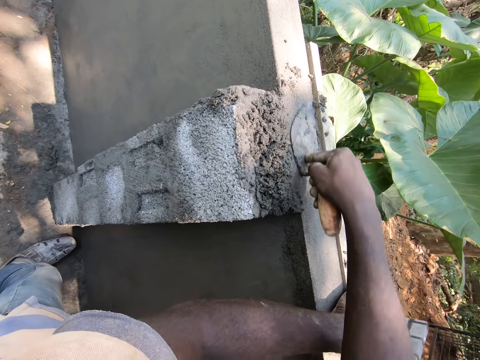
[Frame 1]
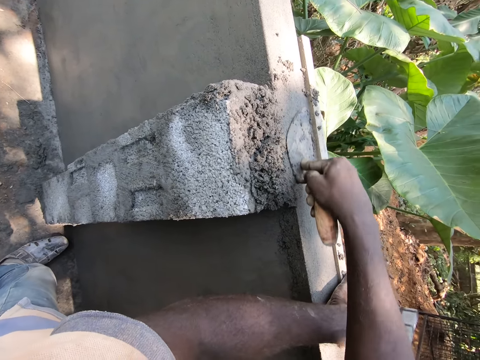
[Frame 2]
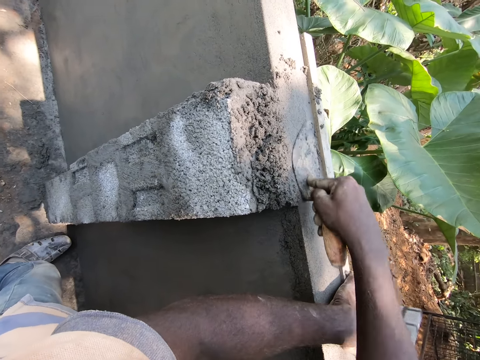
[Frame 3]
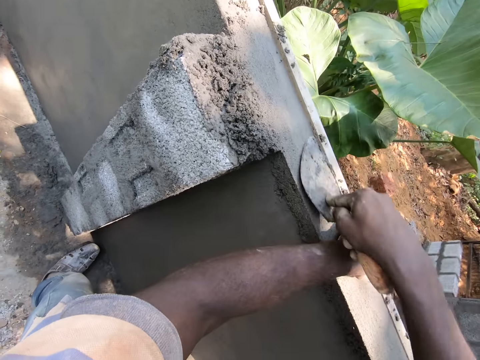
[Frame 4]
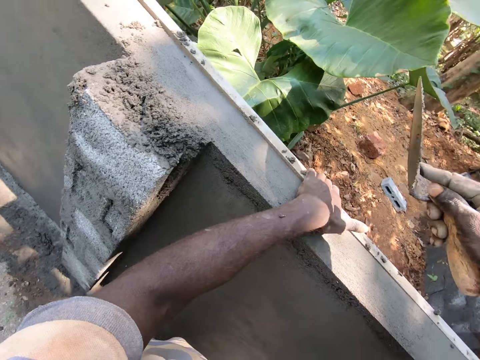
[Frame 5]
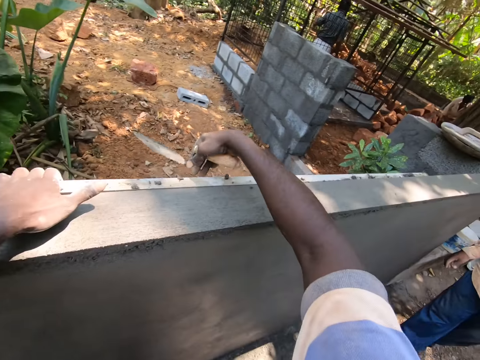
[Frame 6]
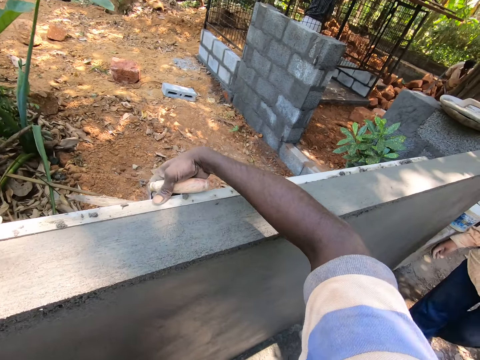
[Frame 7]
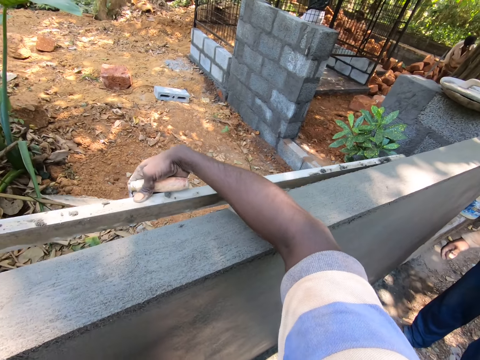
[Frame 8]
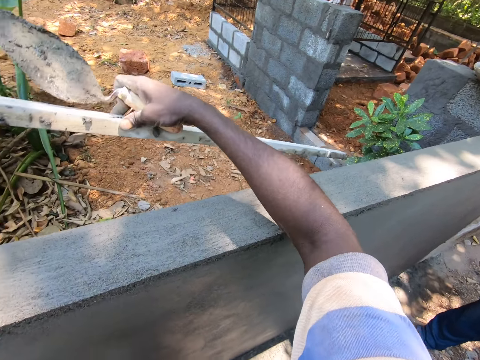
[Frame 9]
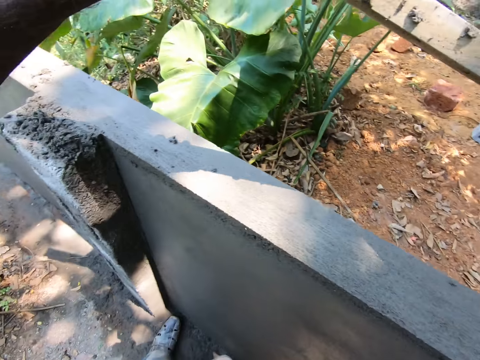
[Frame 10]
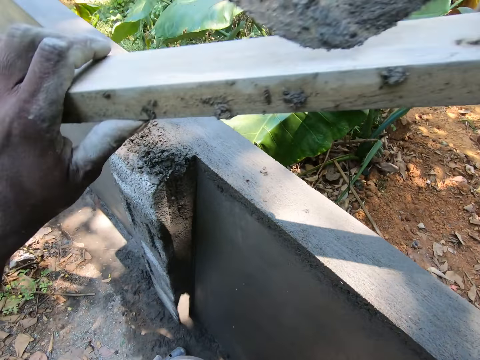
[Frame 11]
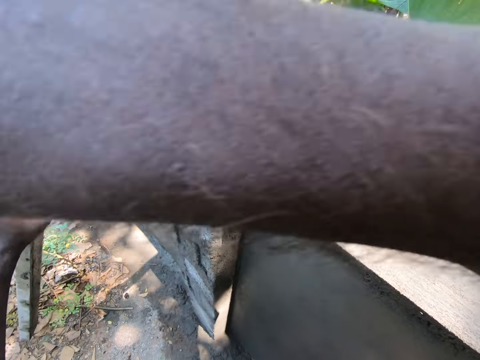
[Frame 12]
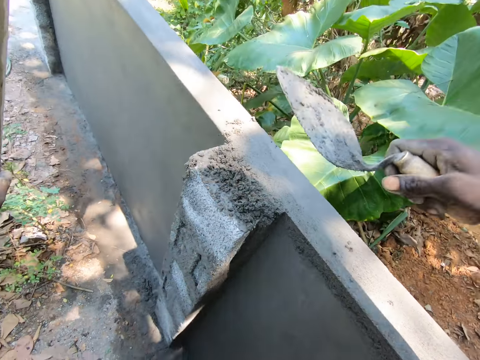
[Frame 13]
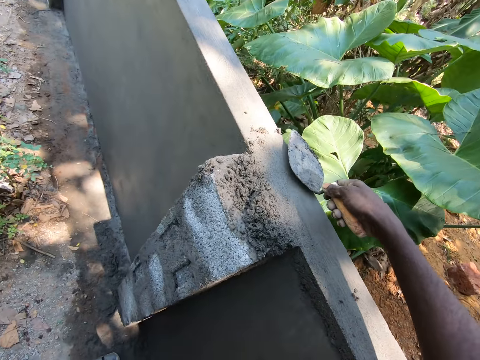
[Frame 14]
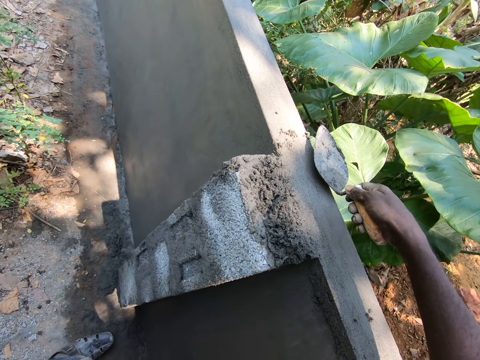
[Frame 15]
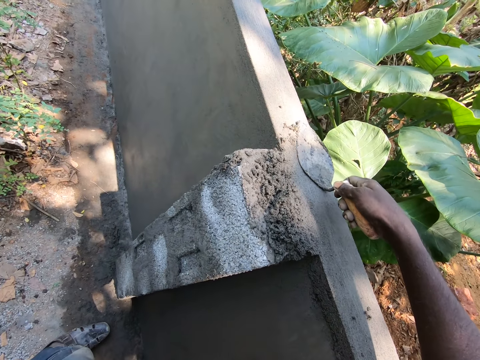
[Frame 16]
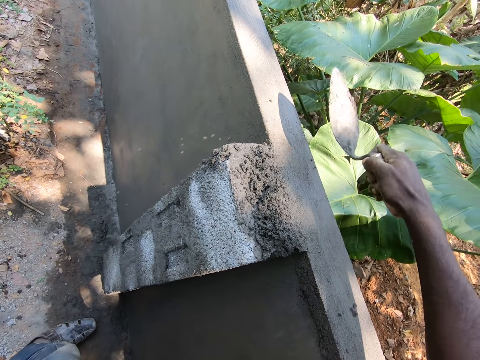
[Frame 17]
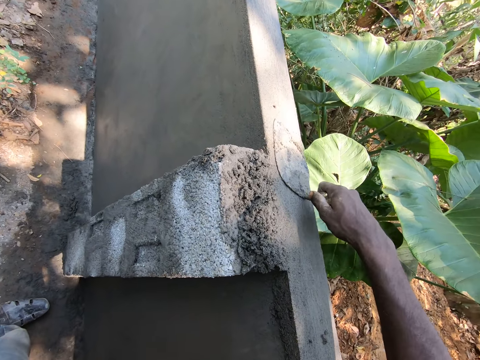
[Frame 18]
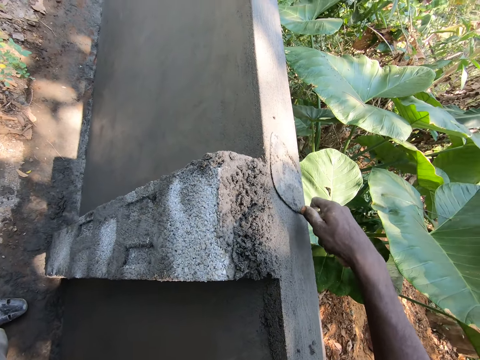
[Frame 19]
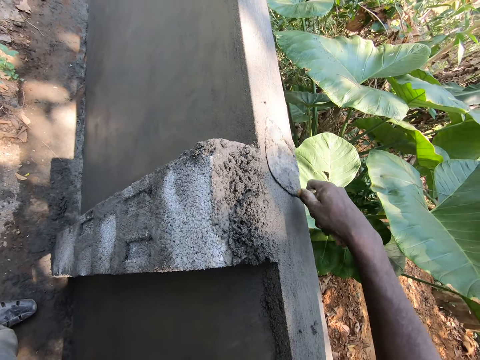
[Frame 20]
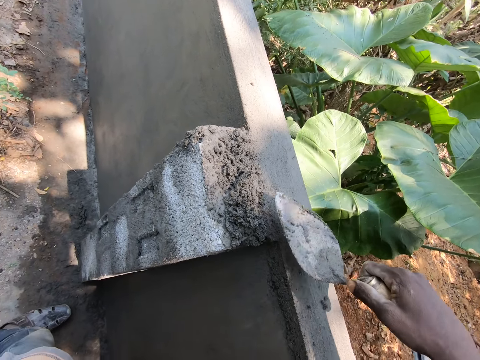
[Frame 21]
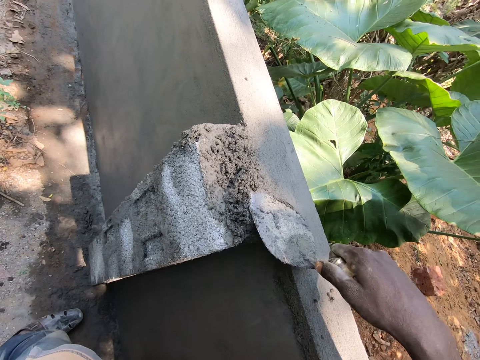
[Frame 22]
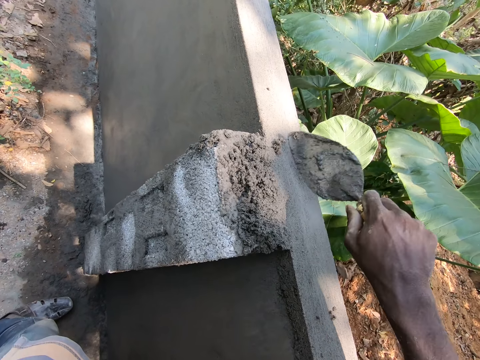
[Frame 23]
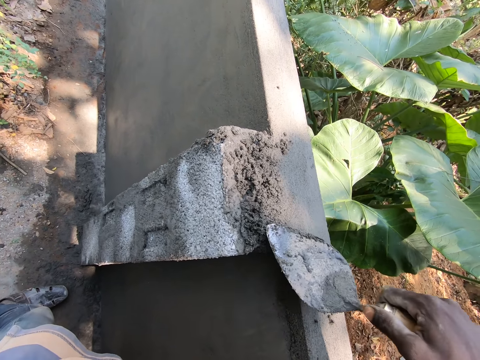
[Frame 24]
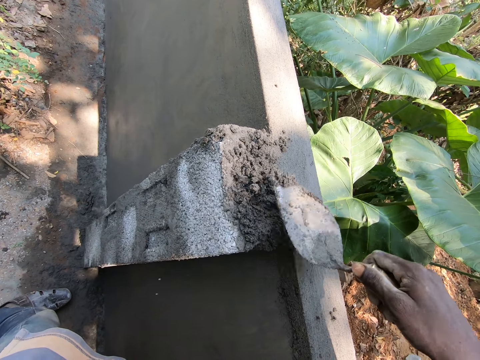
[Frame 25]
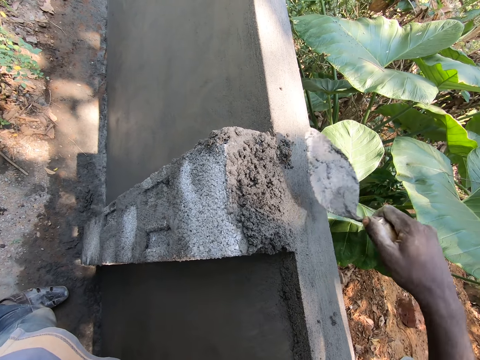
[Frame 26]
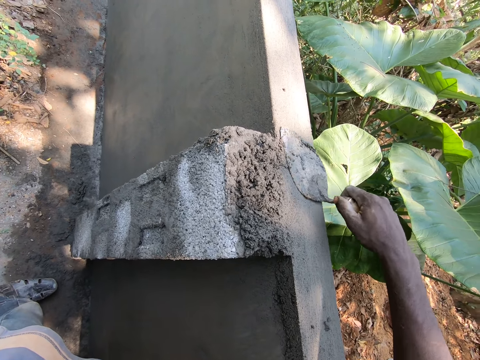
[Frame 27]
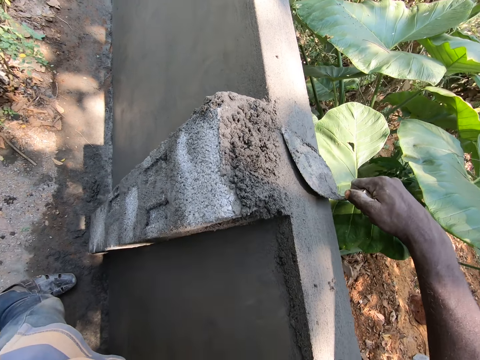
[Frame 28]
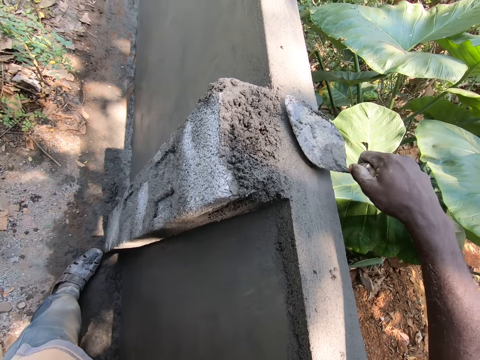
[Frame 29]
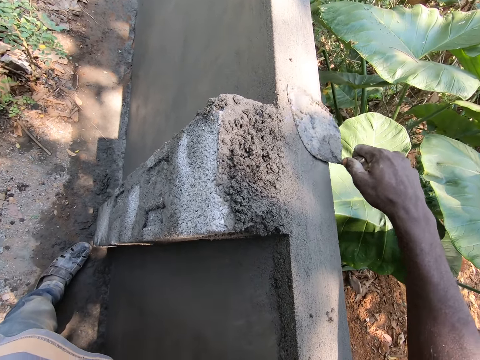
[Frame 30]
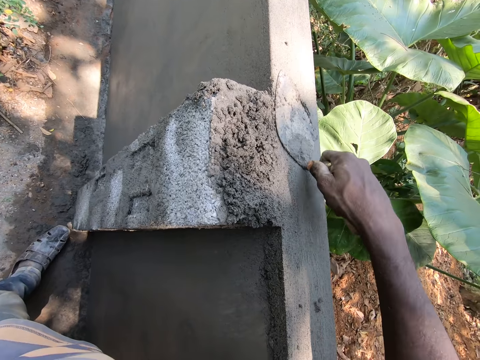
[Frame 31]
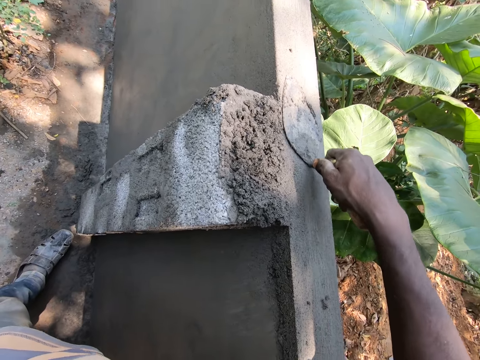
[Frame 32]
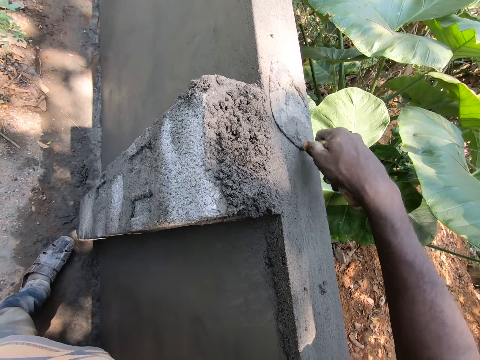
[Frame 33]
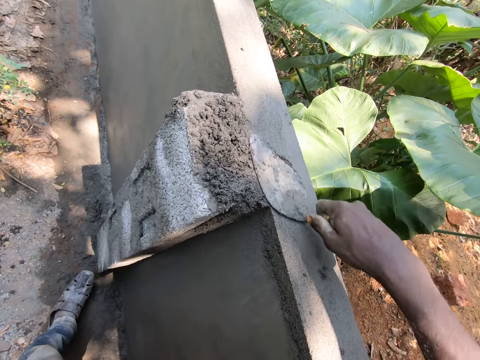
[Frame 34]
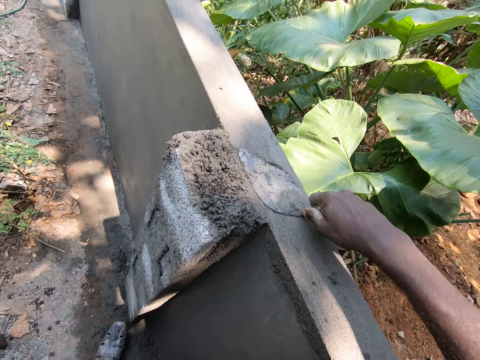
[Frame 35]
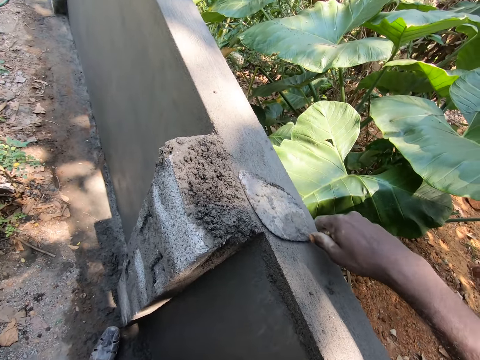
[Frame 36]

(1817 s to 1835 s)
The camera wearer shakes the trowel. They remove the metal from the wall. They remove the concrete from the wall with the trowel. They level the concrete on the wall with the trowel. They plaster the wall with the trowel. They scoop the concrete with the trowel. They pour the concrete on the wall with the trowel. They scoop the concrete with the trowel. They spread the concrete with the trowel. They level the concrete on the wall with the trowel.

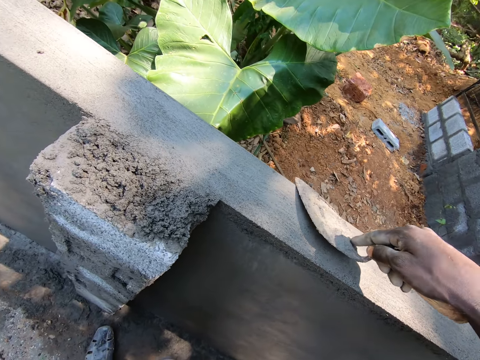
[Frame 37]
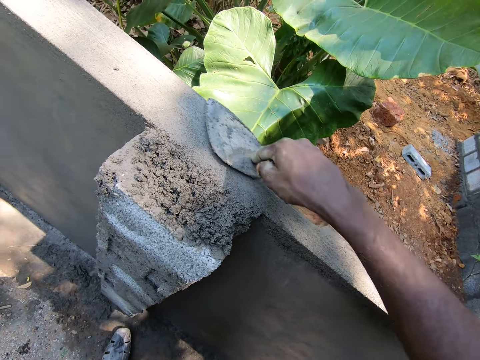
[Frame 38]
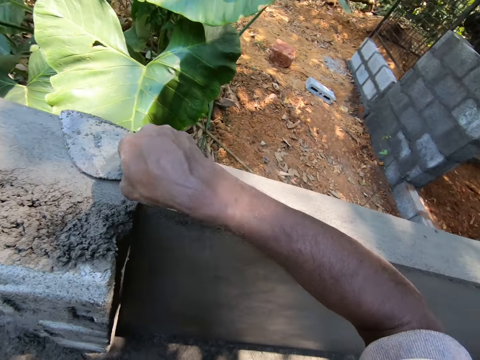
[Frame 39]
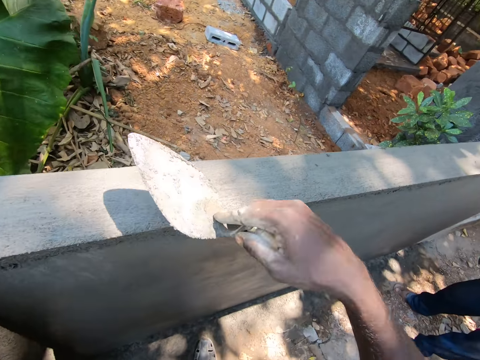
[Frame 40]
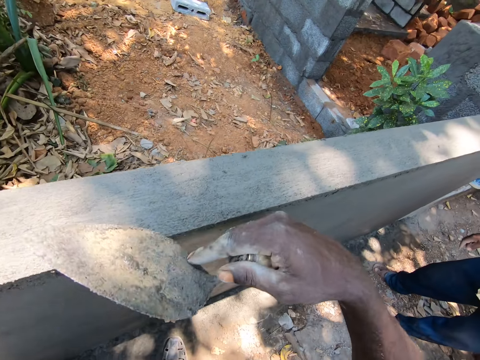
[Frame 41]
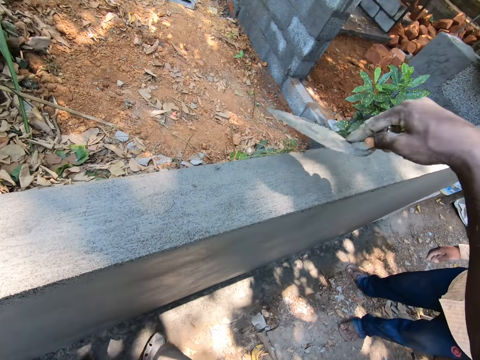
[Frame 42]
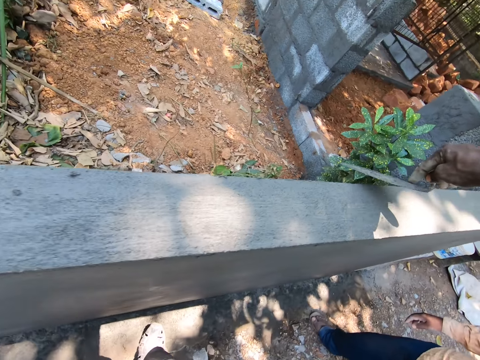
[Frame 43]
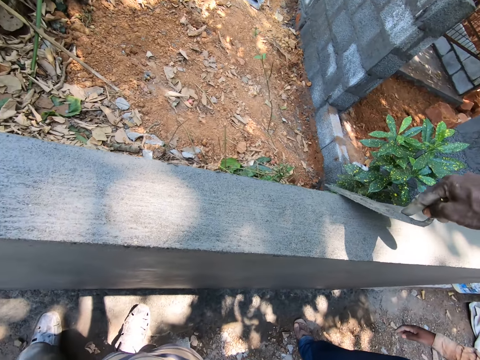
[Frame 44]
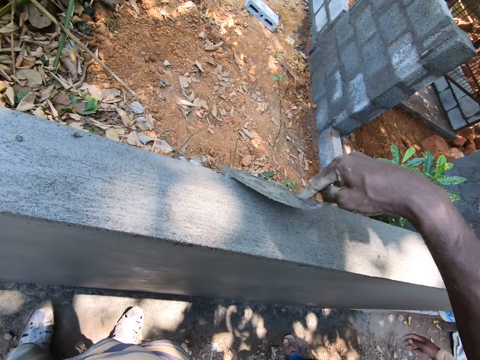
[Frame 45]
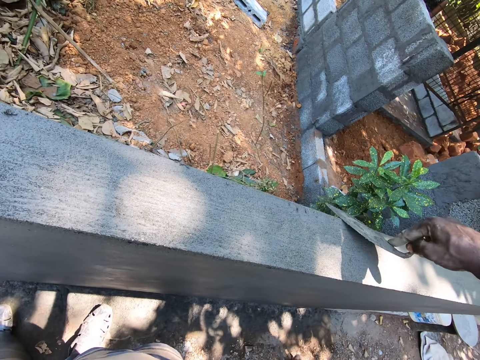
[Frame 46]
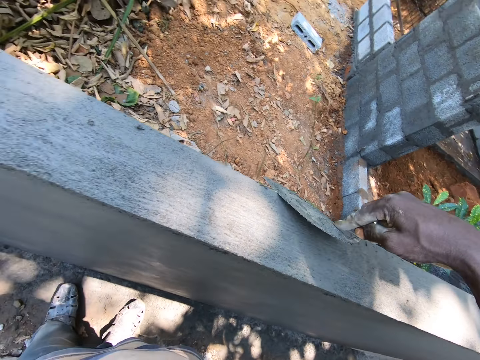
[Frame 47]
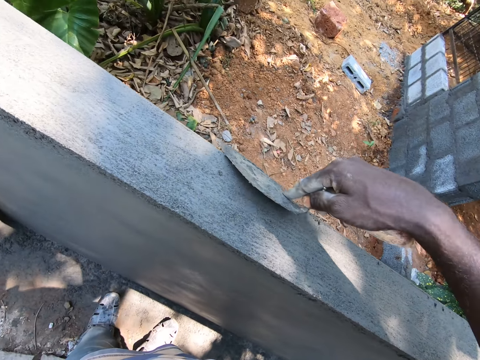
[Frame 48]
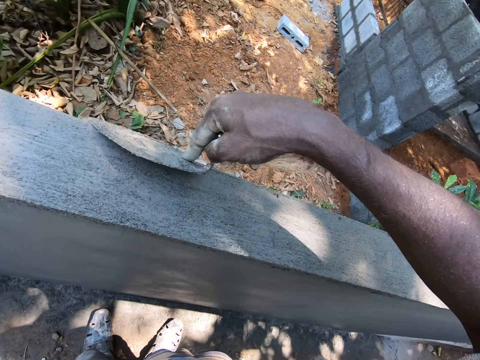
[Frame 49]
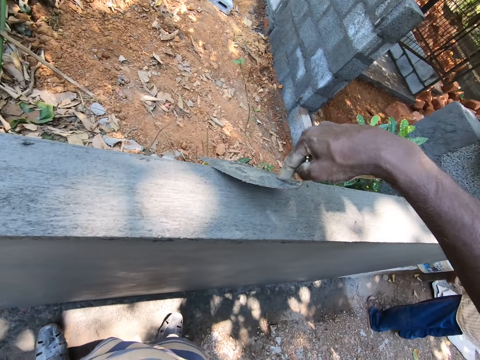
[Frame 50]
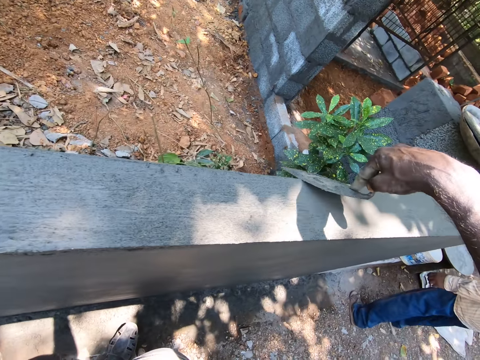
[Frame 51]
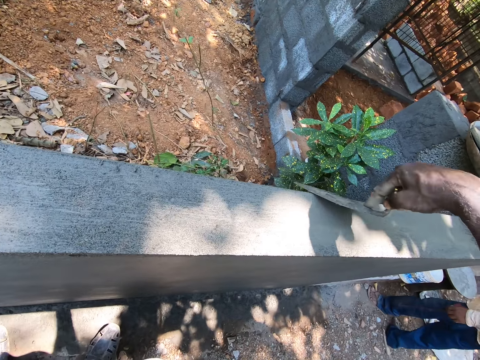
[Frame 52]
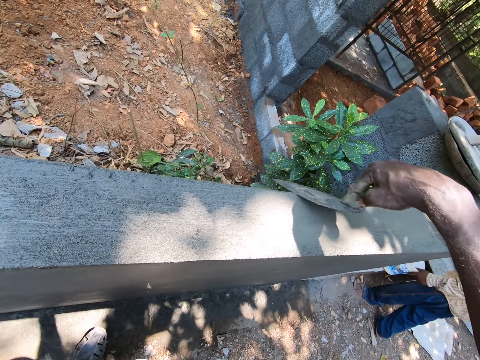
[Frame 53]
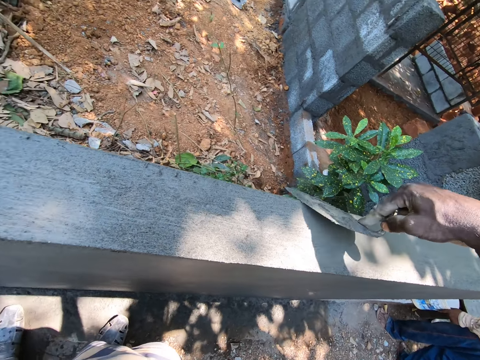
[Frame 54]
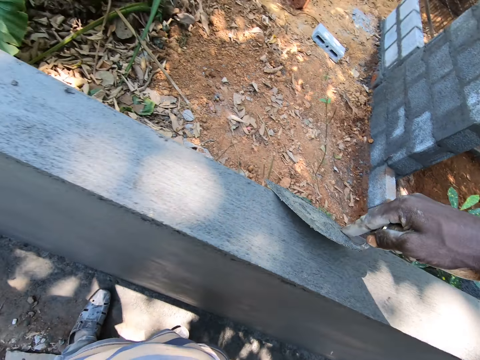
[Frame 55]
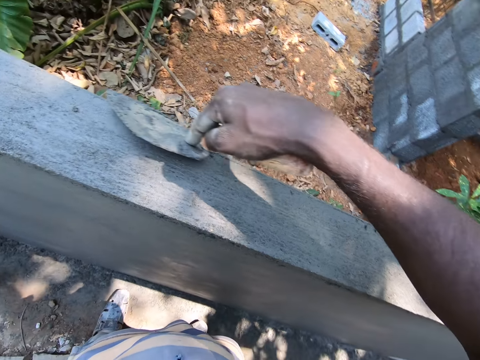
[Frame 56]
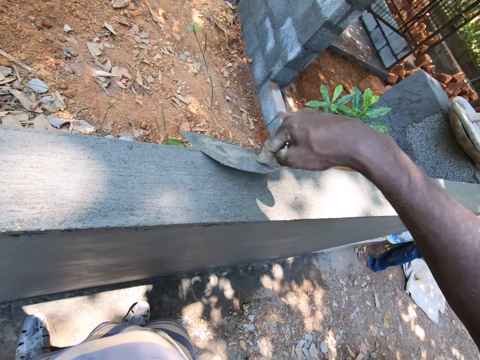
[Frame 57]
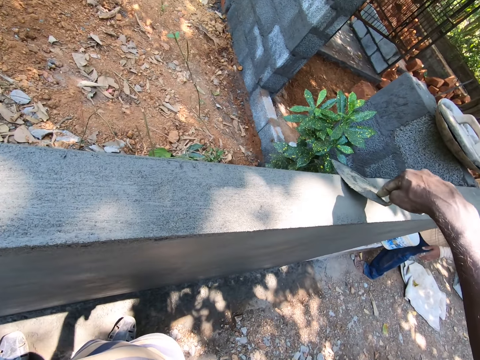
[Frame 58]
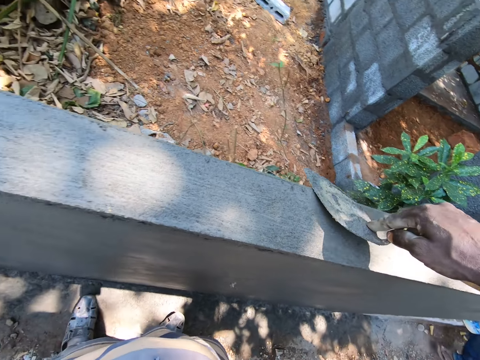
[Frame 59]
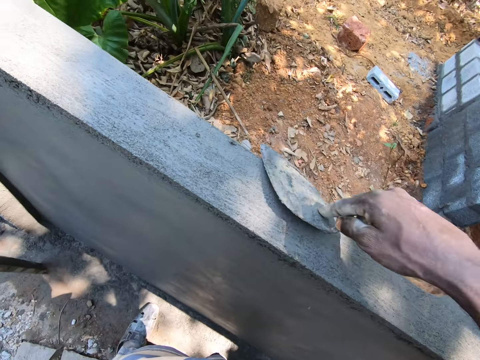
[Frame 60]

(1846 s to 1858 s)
The camera wearer moves his legs. He plasters the wall with a trowel.
